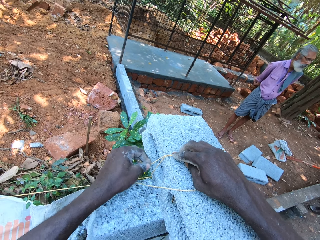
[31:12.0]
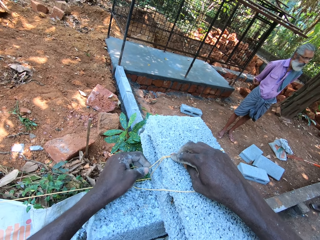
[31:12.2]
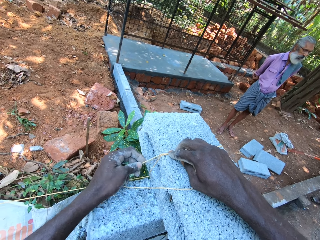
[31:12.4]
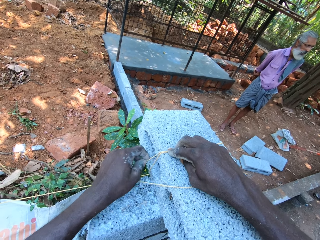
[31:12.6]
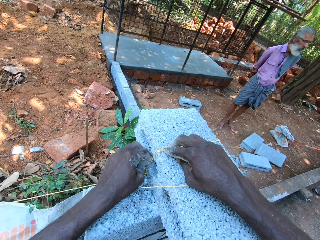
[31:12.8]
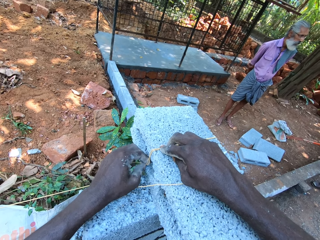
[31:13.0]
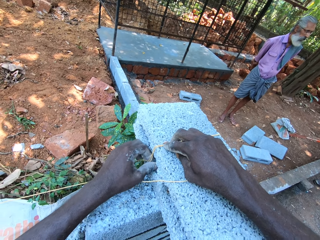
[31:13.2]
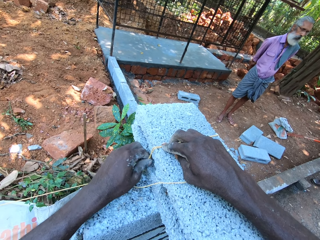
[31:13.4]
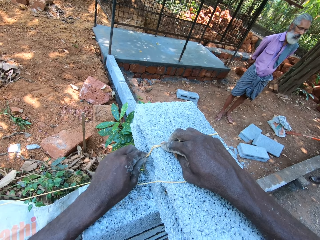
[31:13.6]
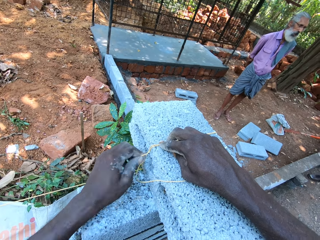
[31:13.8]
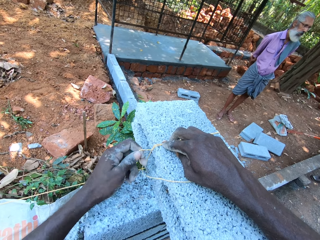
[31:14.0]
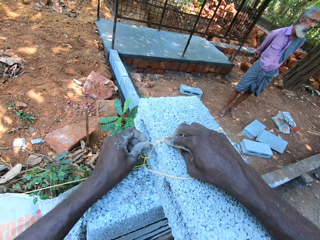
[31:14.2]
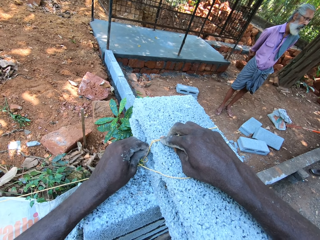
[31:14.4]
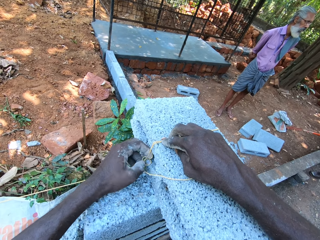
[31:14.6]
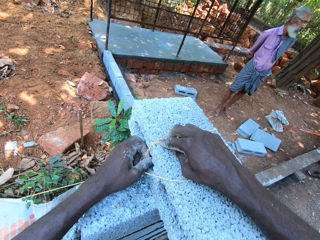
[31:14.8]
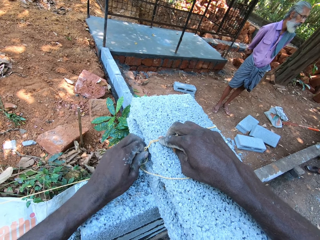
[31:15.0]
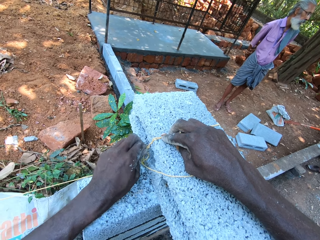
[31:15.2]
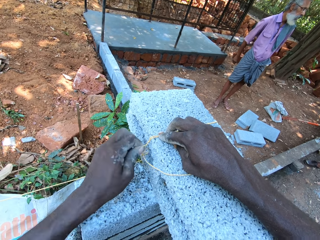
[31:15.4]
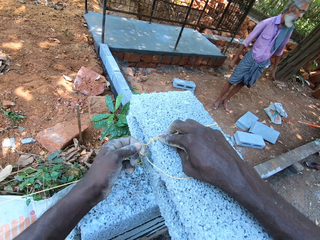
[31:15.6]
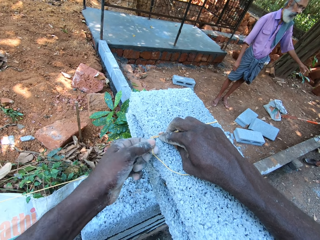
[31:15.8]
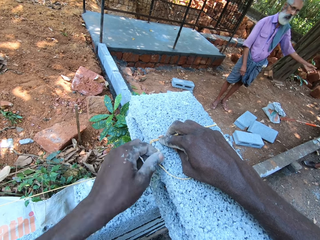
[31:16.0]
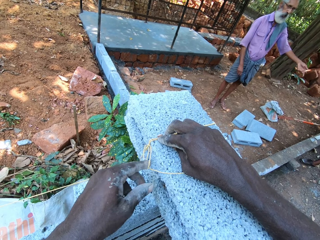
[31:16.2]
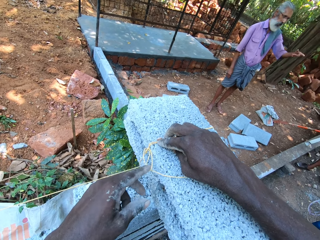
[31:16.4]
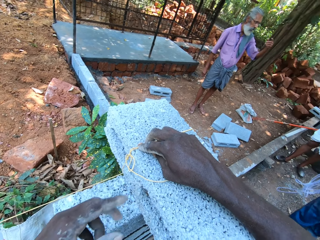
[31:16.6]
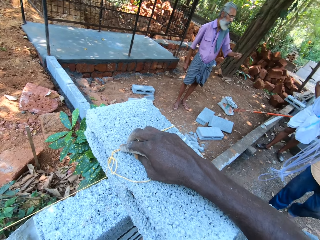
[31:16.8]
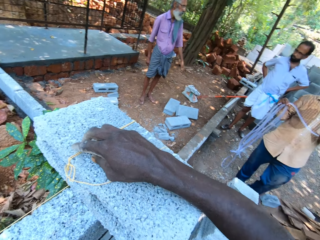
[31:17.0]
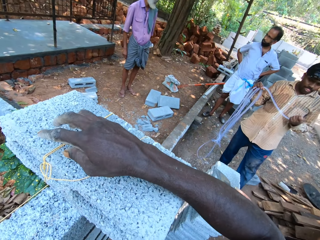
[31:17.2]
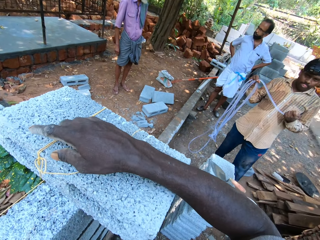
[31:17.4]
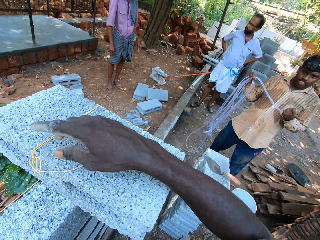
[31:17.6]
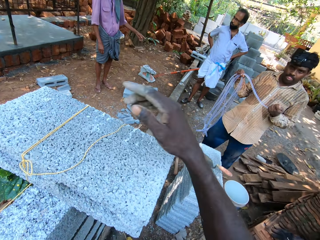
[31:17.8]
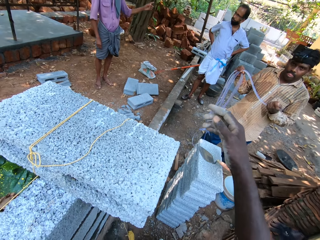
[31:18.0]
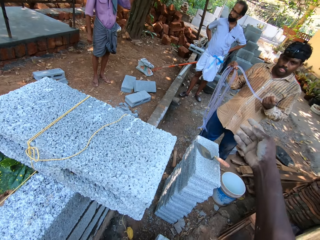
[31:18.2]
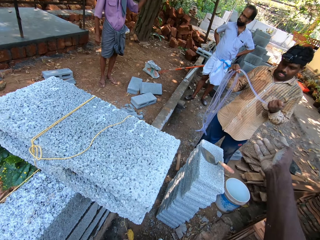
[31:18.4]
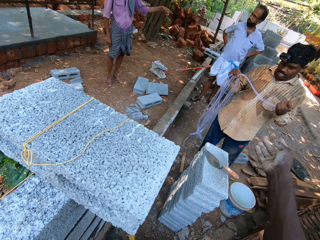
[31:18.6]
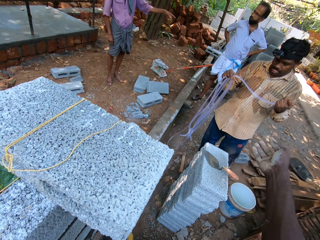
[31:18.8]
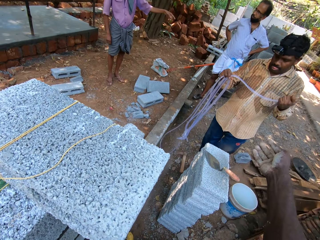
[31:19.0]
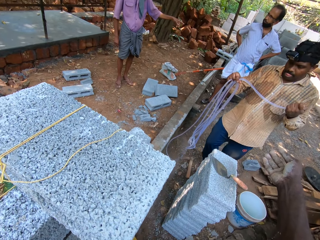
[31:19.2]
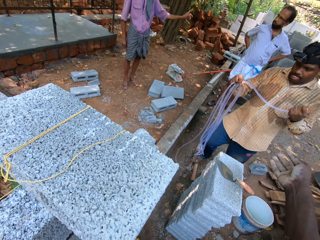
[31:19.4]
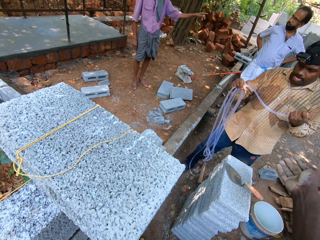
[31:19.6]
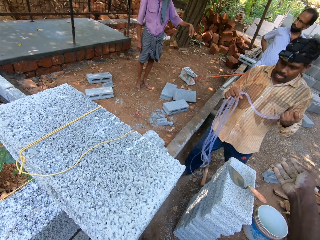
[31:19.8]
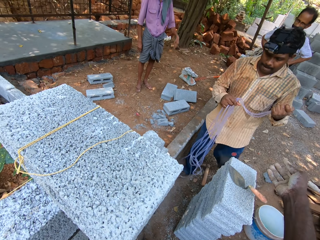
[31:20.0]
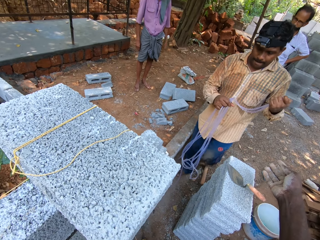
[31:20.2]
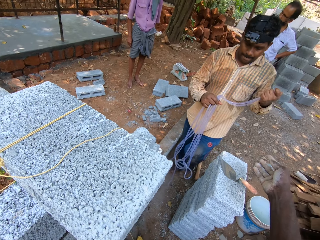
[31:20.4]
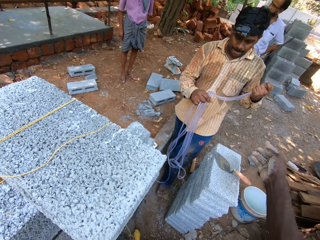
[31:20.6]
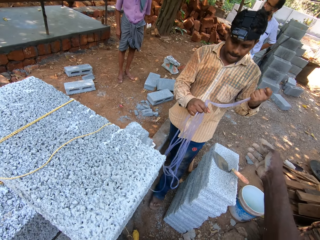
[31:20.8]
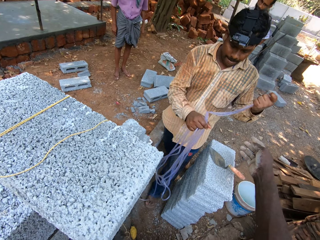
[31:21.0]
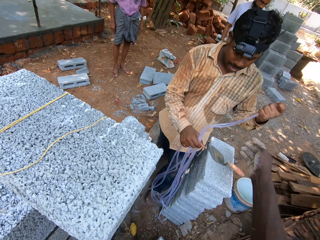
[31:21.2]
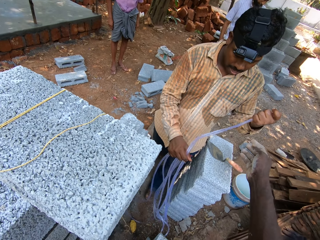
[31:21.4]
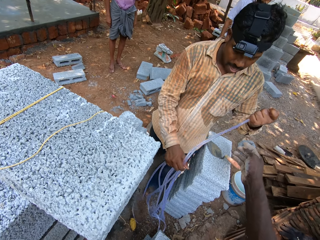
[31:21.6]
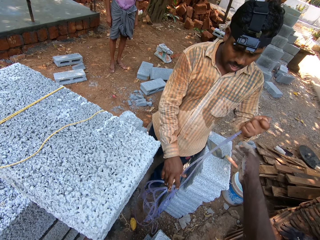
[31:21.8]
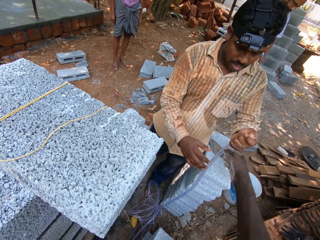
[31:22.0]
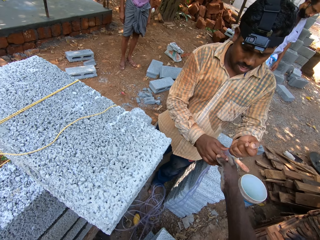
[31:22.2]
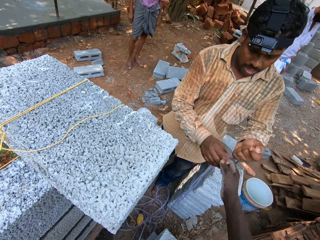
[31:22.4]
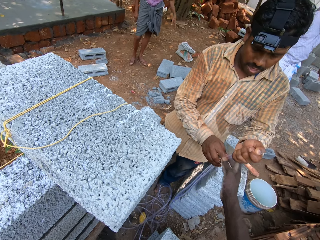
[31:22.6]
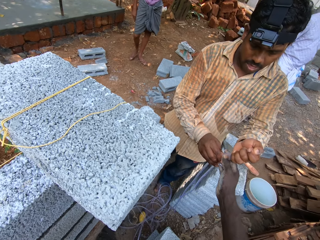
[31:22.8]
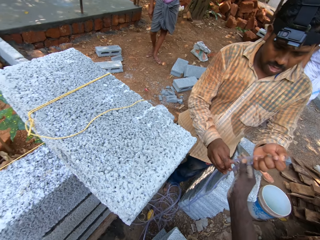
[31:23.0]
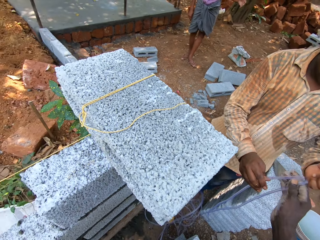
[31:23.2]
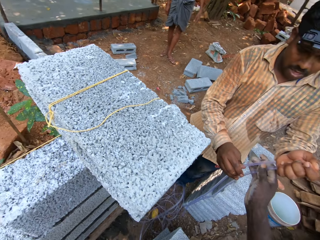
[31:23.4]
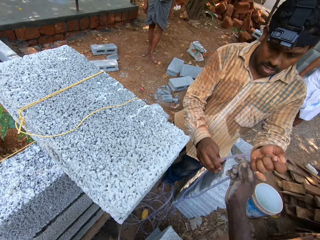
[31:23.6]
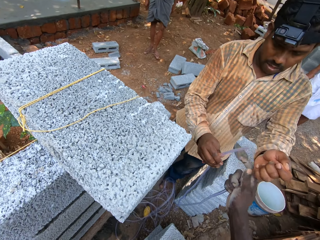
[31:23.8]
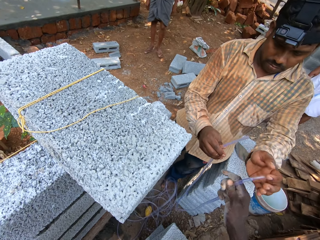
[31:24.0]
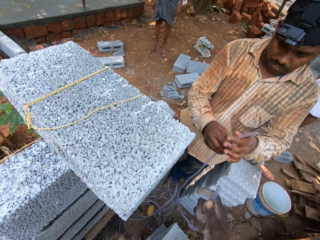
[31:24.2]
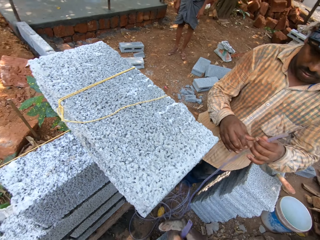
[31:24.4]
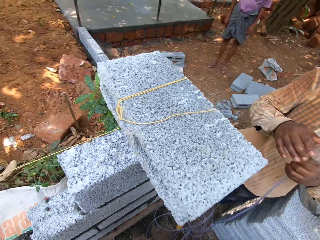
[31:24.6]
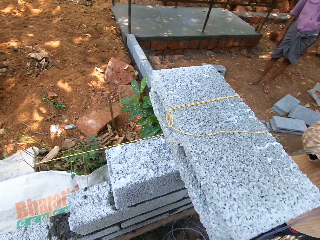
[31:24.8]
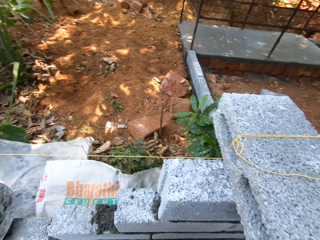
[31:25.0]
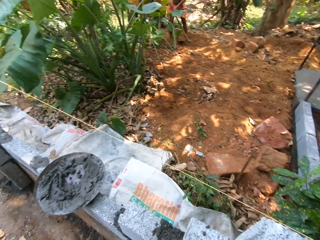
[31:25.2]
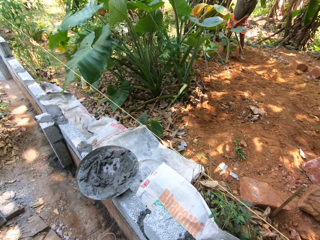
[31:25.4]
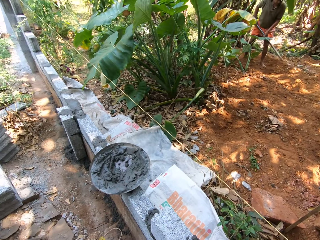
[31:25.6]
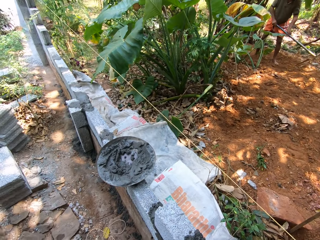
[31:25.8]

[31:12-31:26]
A man holds a white rope with his hands. The camera wearer receives the white rope from the man with his right hand.

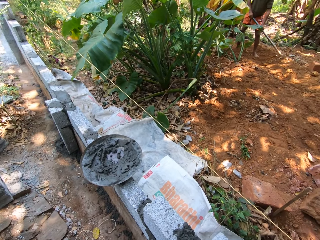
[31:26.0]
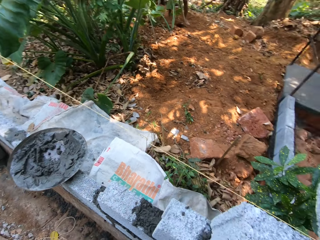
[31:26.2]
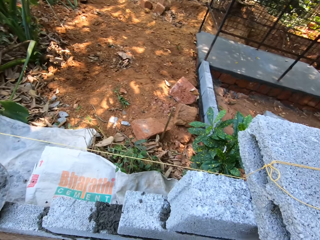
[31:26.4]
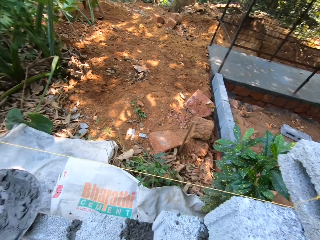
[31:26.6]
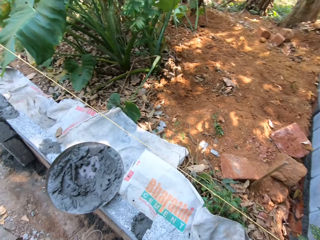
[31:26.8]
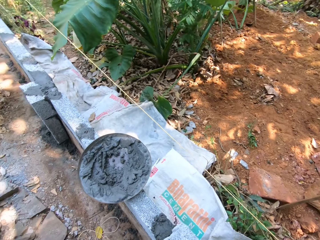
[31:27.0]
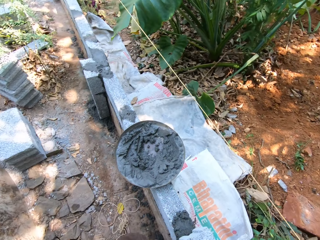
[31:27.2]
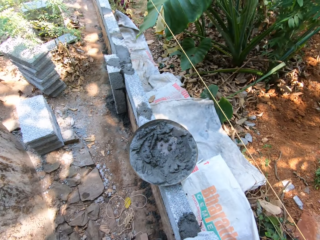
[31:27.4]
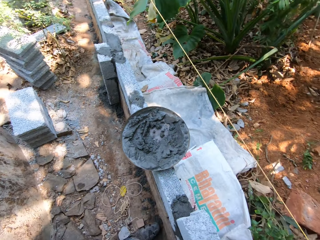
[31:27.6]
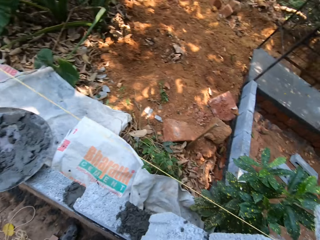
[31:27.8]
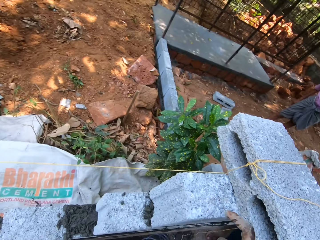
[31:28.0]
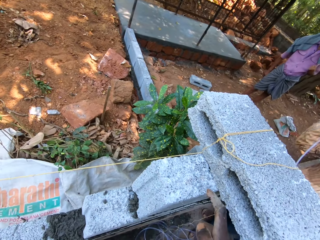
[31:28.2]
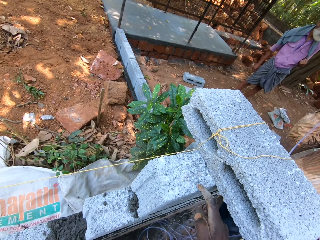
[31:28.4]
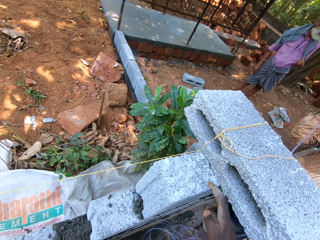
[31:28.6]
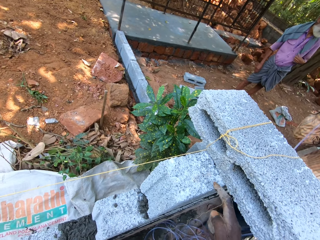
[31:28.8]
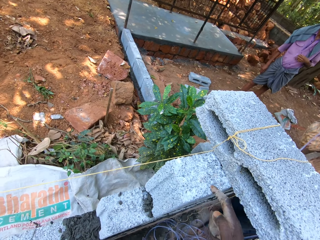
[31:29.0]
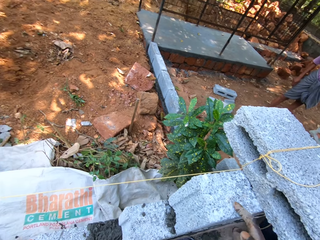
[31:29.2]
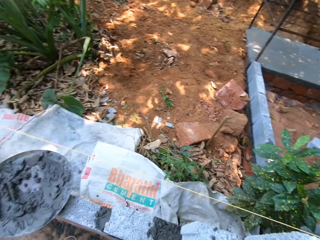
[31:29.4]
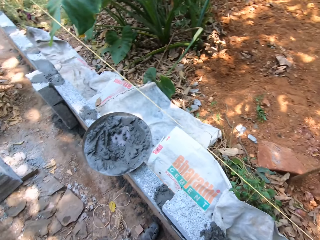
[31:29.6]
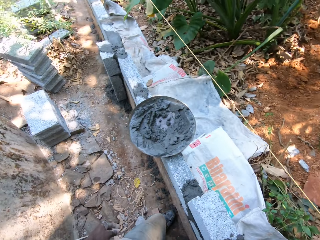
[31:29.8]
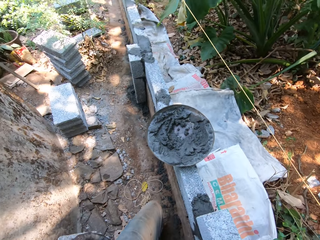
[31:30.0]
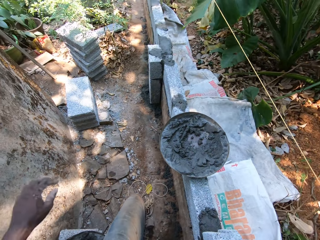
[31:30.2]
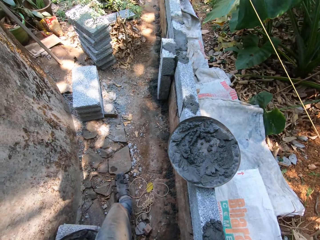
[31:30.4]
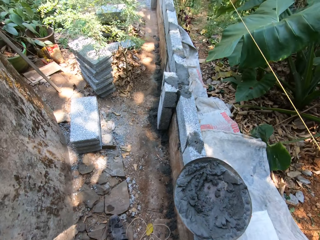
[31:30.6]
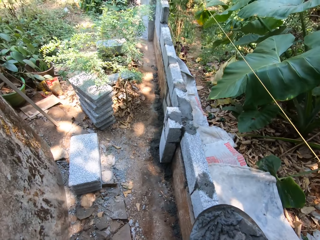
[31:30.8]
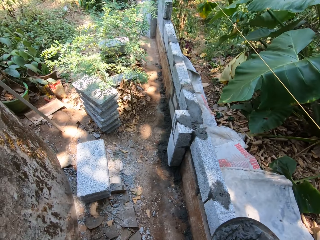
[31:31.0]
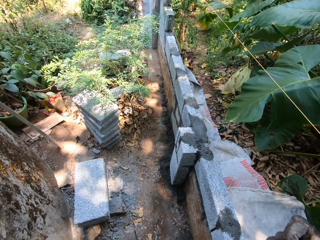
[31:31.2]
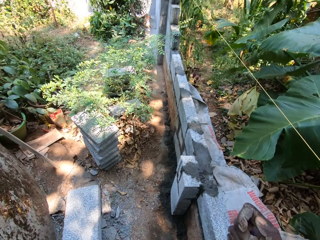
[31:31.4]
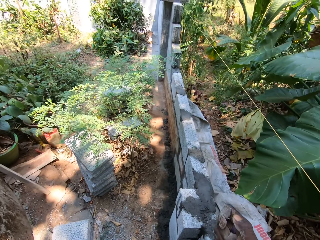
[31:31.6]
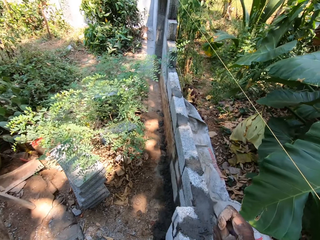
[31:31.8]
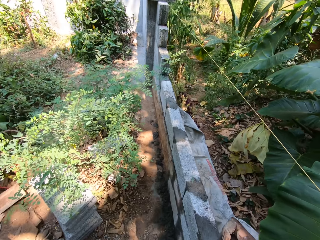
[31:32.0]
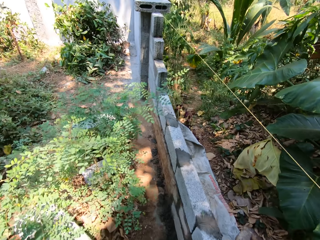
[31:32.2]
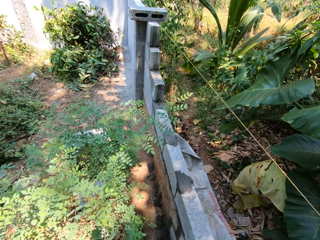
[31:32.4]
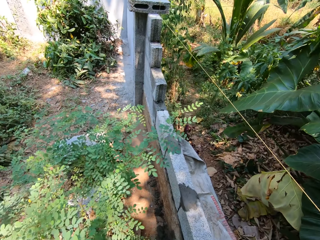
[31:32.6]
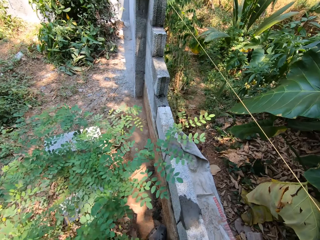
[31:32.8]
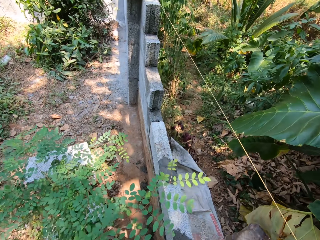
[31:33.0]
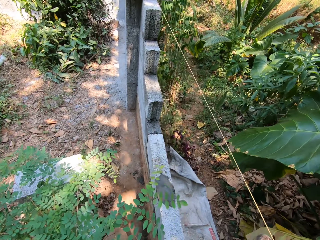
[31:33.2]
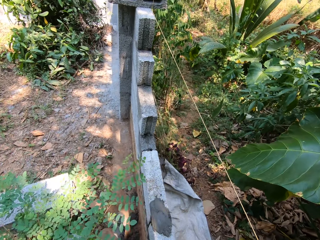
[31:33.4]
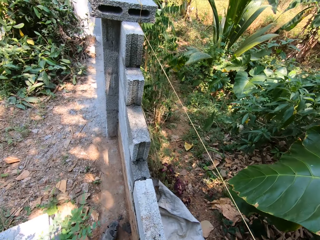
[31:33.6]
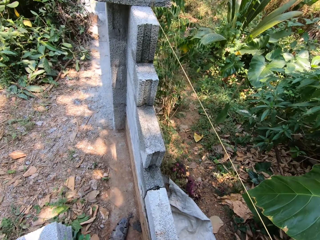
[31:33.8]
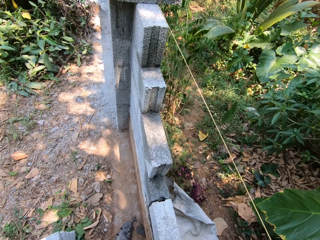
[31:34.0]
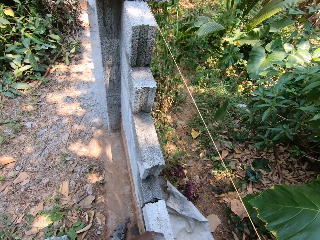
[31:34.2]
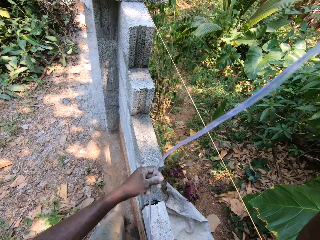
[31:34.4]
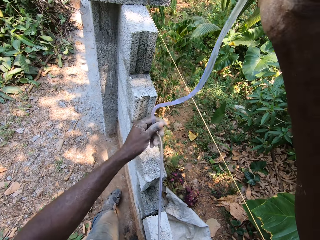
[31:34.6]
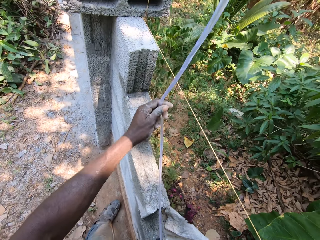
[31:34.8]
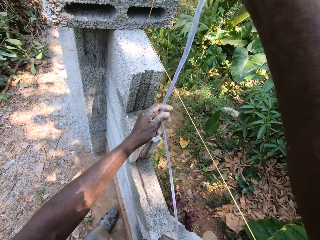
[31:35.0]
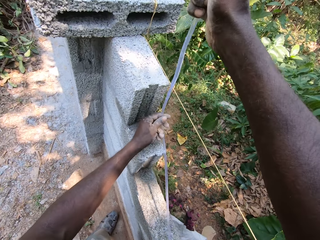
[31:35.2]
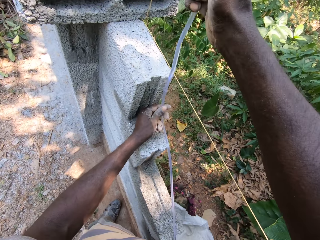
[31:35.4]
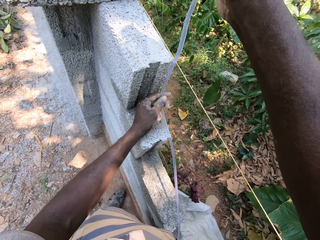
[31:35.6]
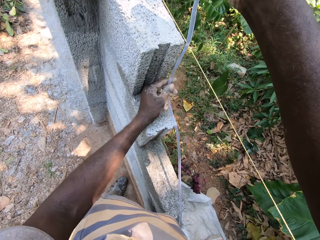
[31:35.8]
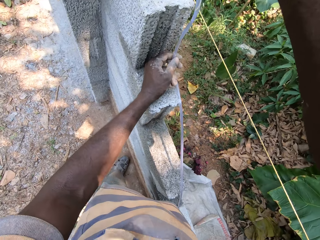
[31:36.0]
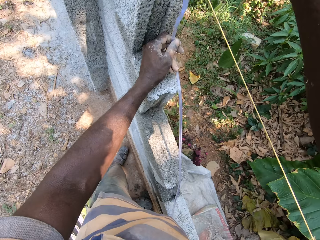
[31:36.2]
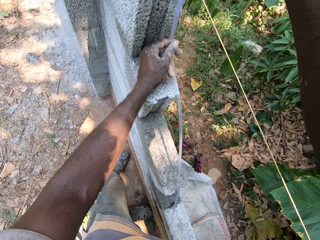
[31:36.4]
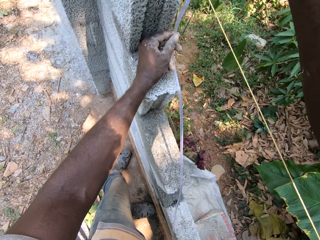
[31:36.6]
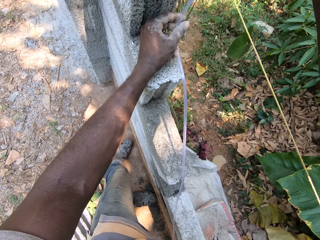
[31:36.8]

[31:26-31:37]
The camera wearer interacts with a man. He walks towards the part of the fence. He places the wire on the brick. He places the white rope on the fence with his hands, and measures the fence with the white rope.
